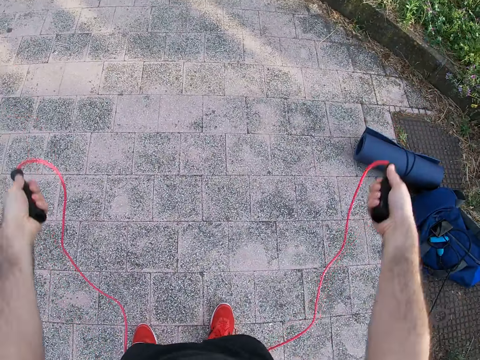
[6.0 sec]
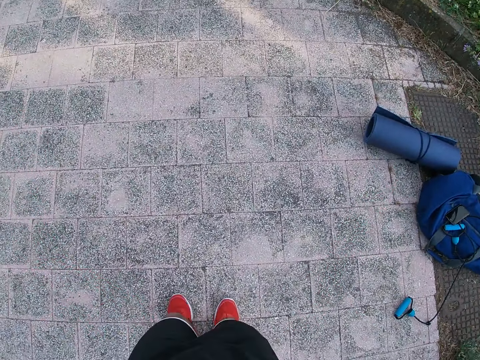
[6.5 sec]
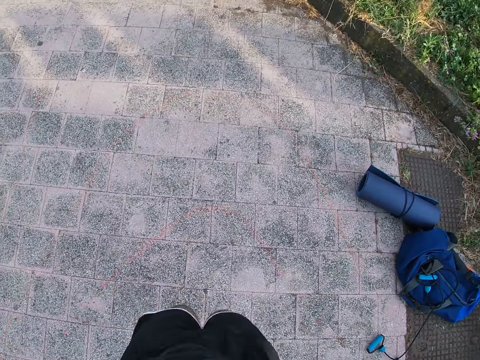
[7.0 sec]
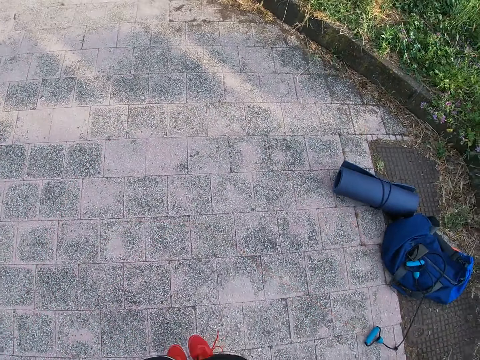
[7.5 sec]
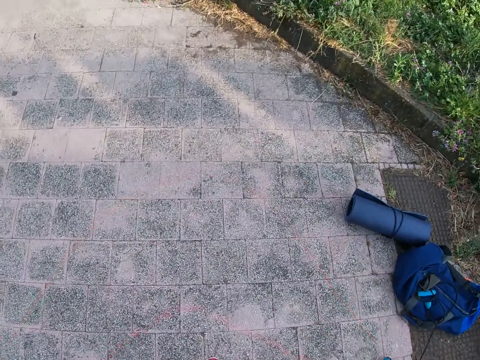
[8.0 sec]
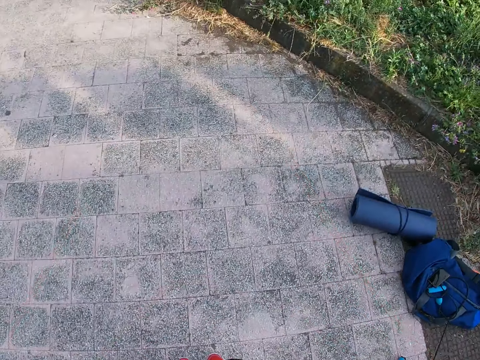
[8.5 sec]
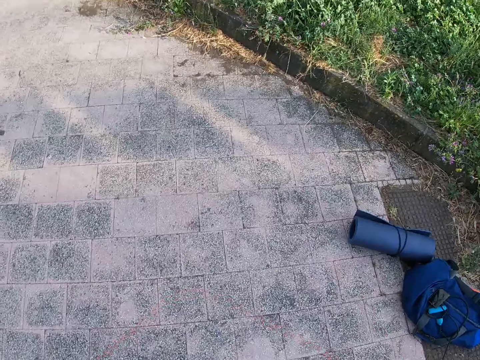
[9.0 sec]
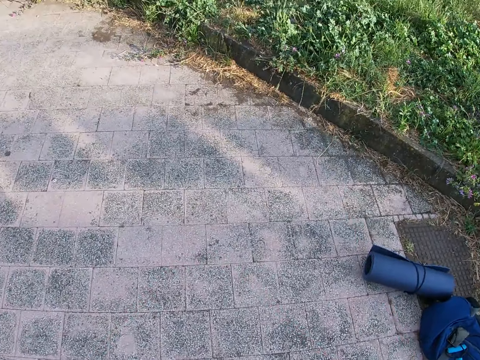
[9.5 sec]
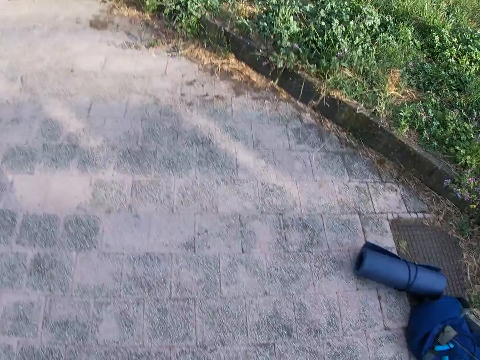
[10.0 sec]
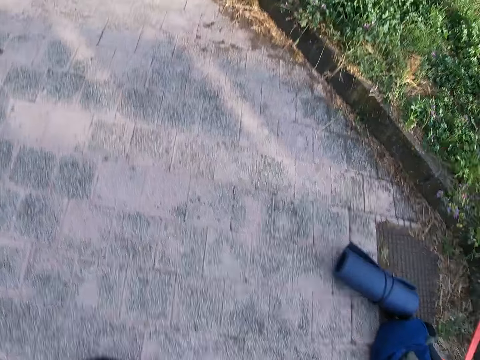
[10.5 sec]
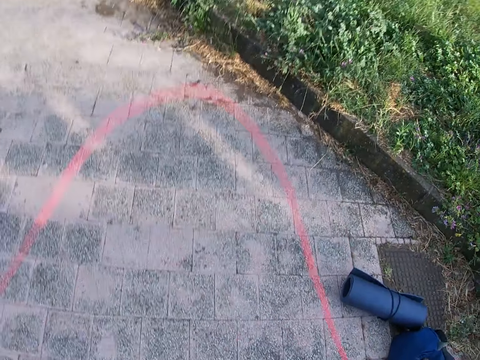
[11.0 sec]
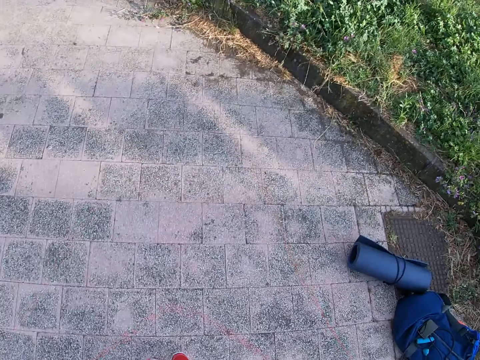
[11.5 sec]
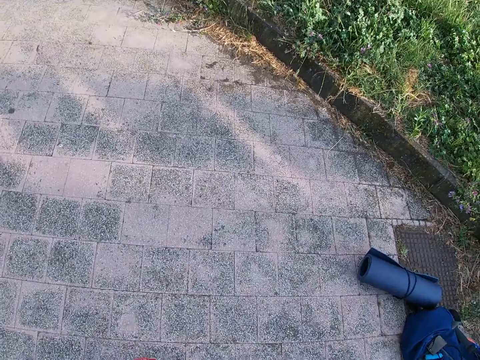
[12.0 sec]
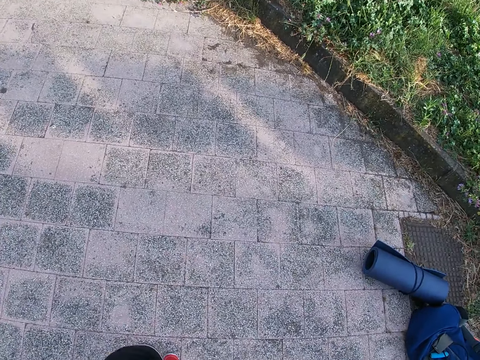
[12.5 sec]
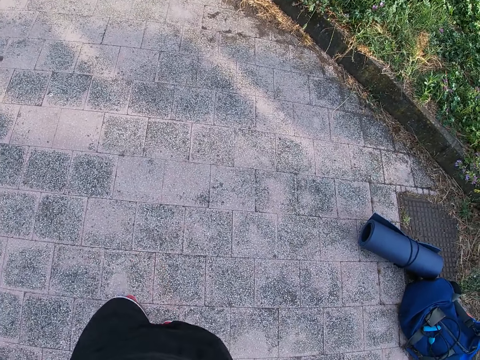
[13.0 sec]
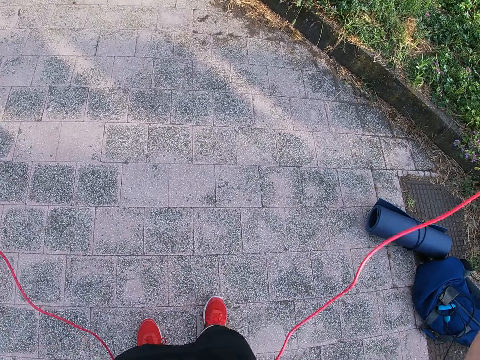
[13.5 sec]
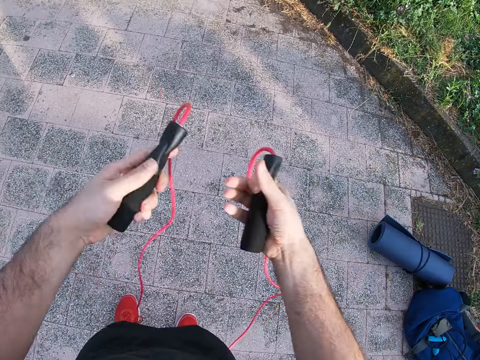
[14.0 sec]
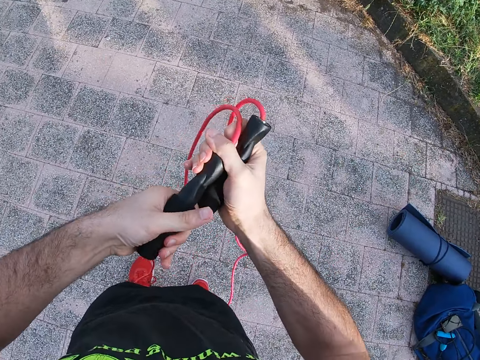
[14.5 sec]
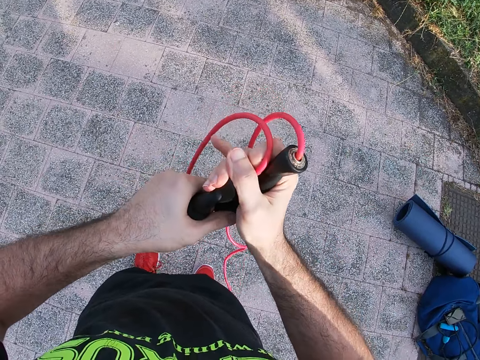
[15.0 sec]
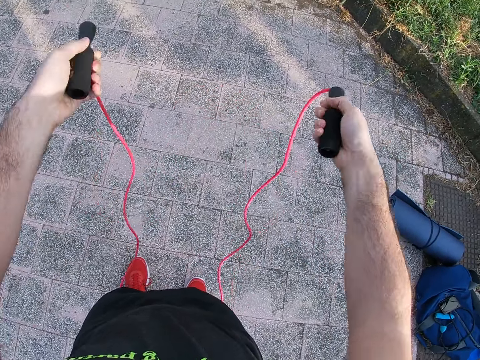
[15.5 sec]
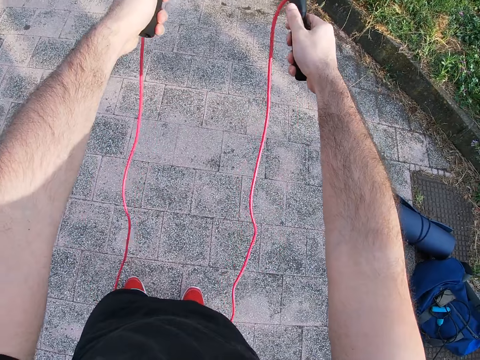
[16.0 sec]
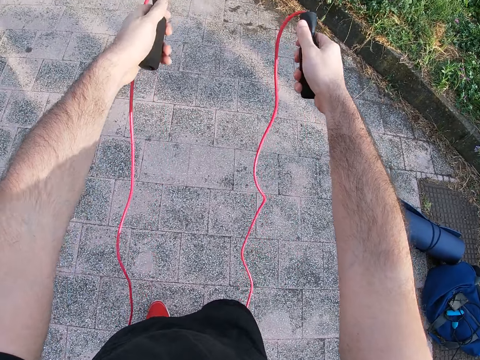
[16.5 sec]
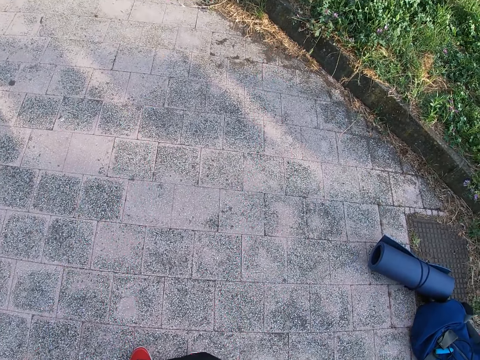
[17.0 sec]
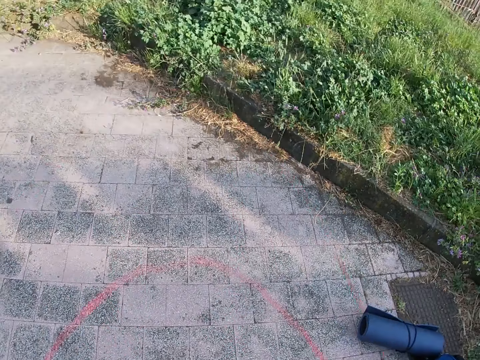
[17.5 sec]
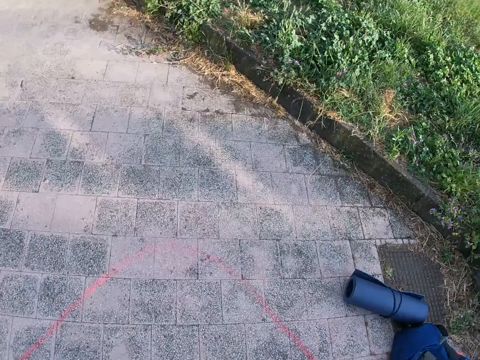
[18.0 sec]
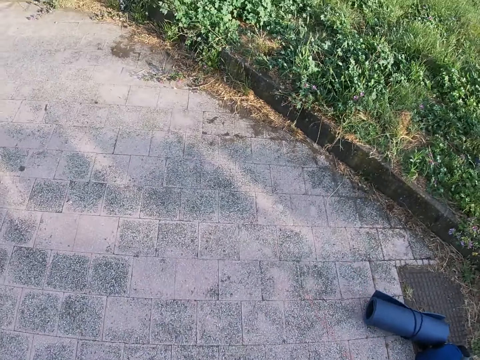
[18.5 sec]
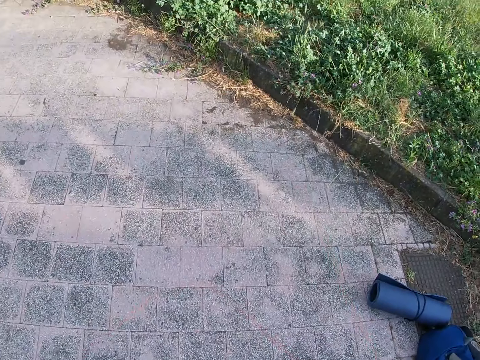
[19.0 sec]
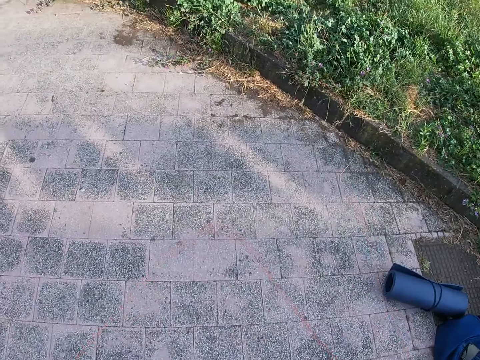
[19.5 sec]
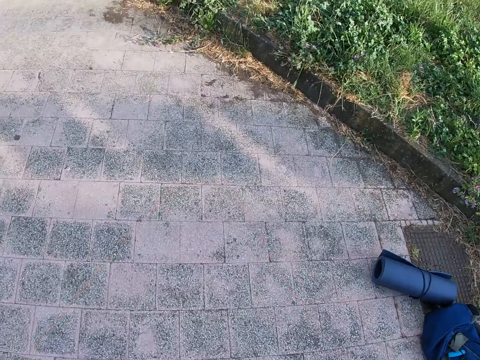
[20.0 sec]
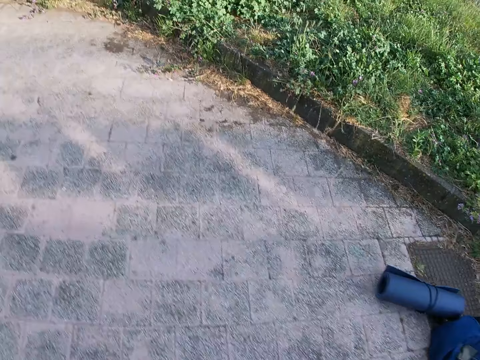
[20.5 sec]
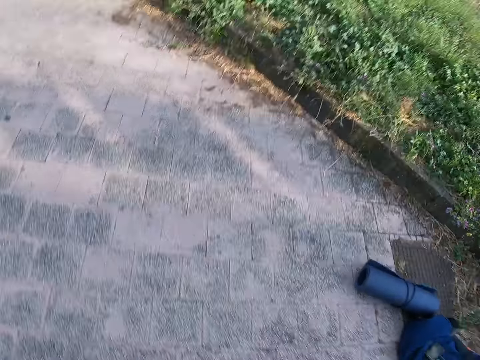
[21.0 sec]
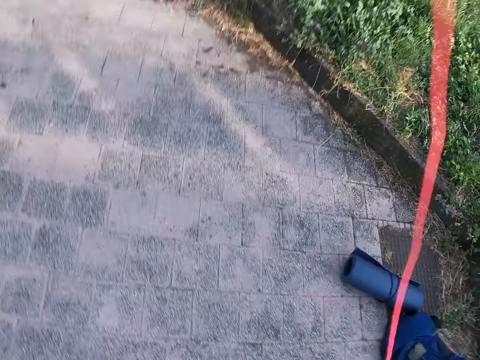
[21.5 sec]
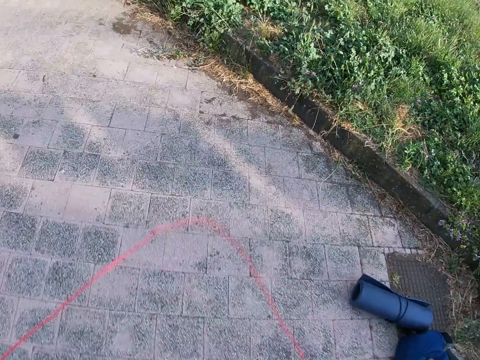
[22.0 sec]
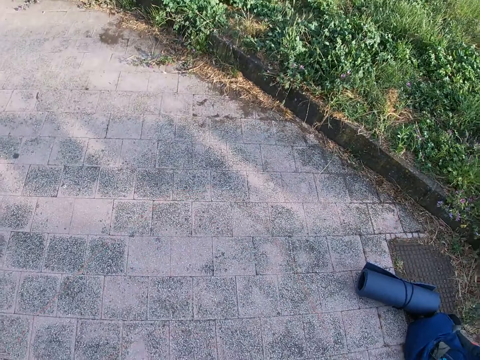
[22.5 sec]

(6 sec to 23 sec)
The camera wearer jumps continuously with the skipping rope. He moves his left leg. He holds the skipping rope handles together in both hands. He holds one skipping rope handle in each hand. He stretches out his hands. He jumps continuously with the skipping rope.

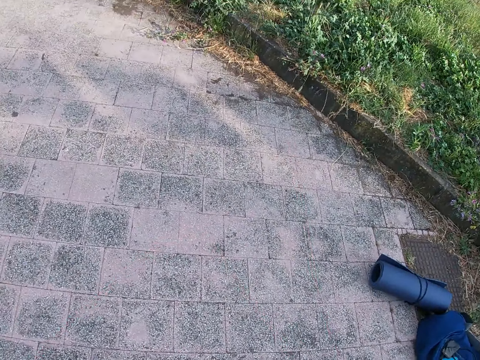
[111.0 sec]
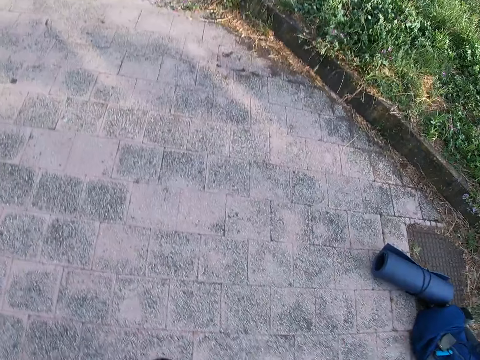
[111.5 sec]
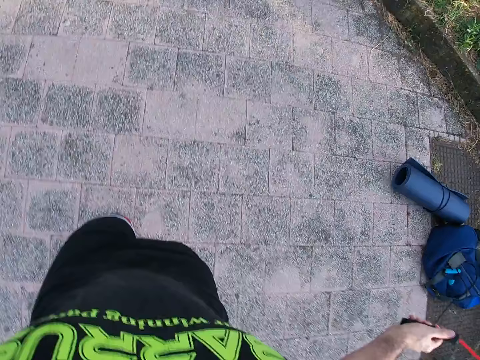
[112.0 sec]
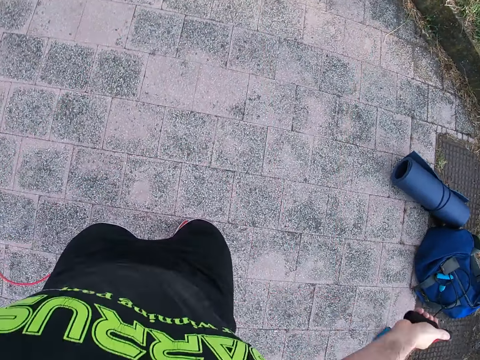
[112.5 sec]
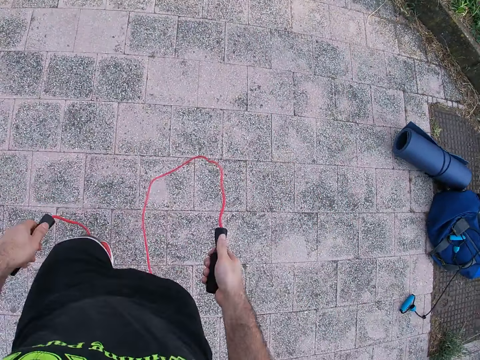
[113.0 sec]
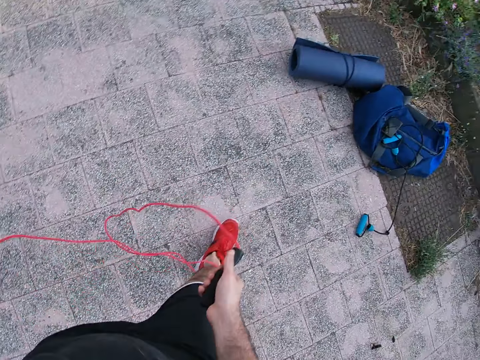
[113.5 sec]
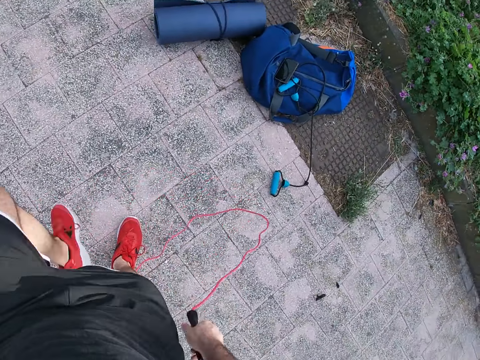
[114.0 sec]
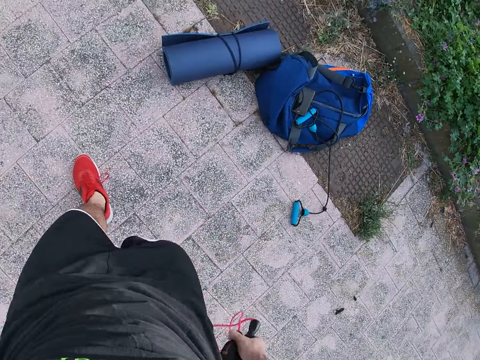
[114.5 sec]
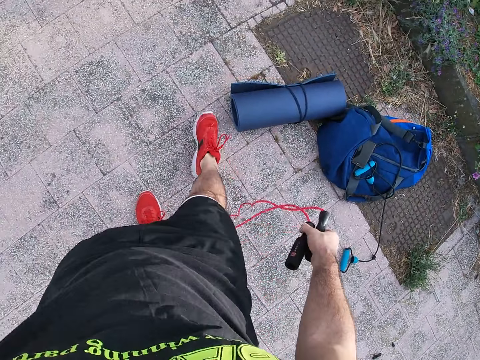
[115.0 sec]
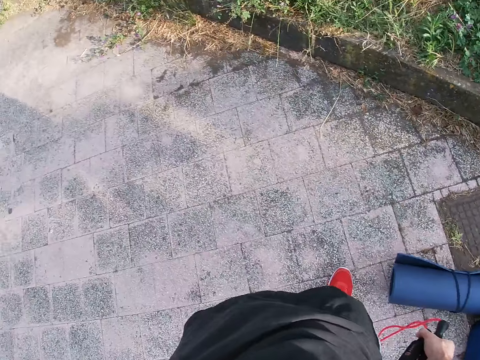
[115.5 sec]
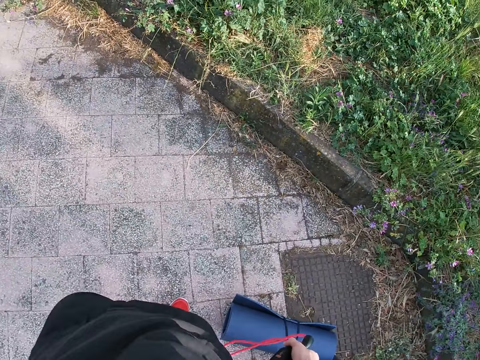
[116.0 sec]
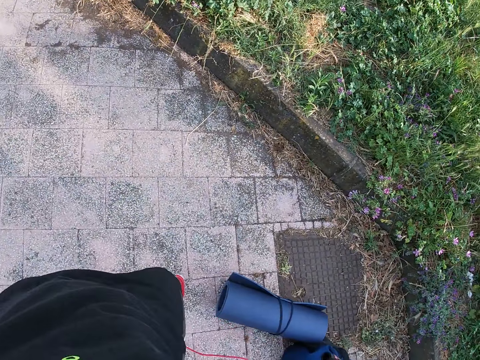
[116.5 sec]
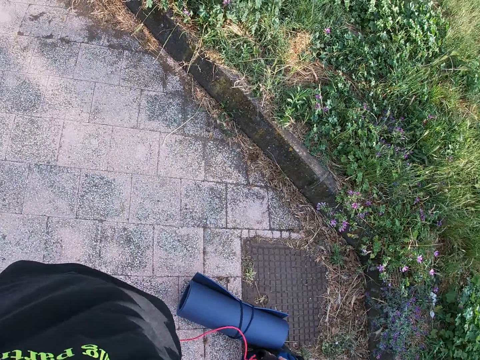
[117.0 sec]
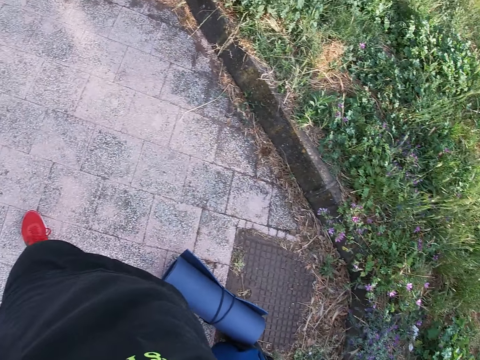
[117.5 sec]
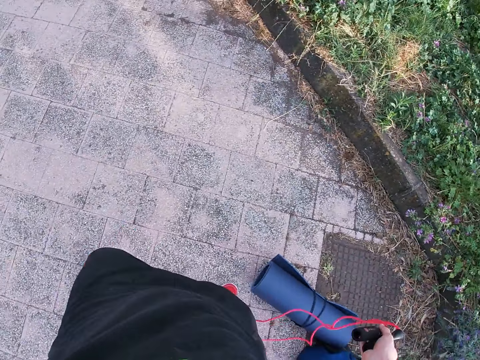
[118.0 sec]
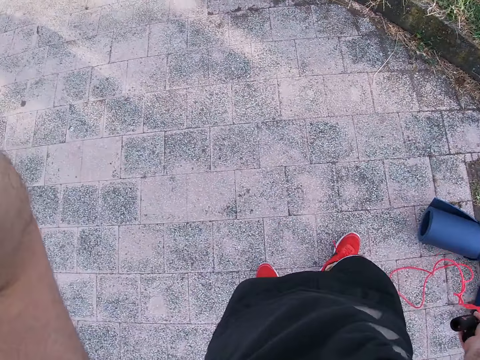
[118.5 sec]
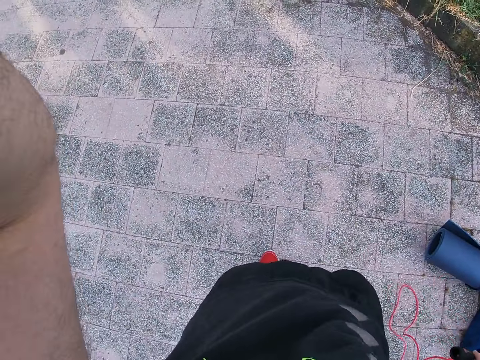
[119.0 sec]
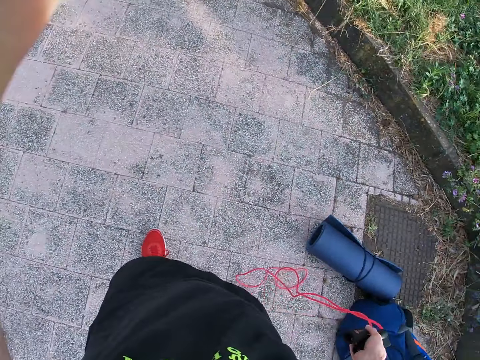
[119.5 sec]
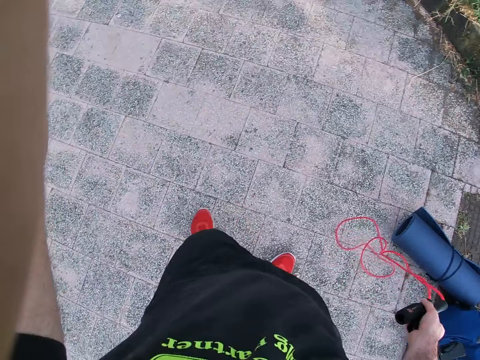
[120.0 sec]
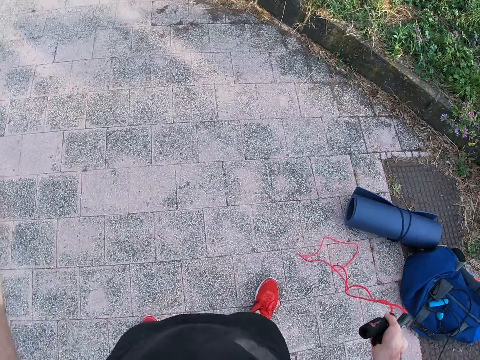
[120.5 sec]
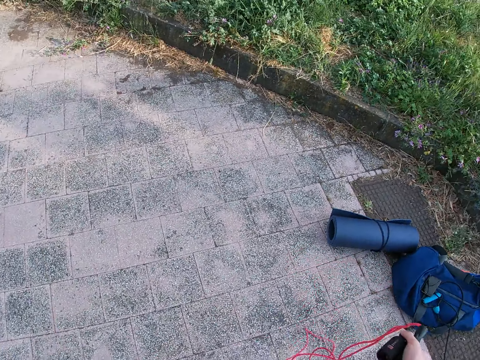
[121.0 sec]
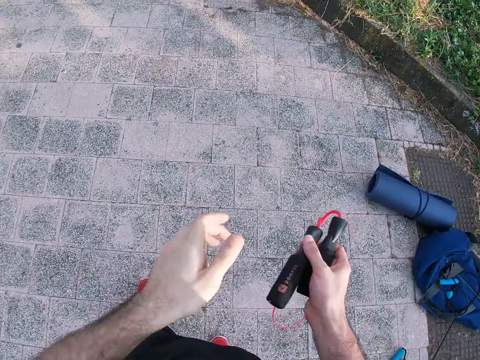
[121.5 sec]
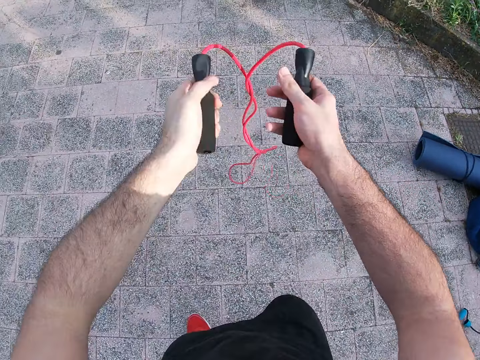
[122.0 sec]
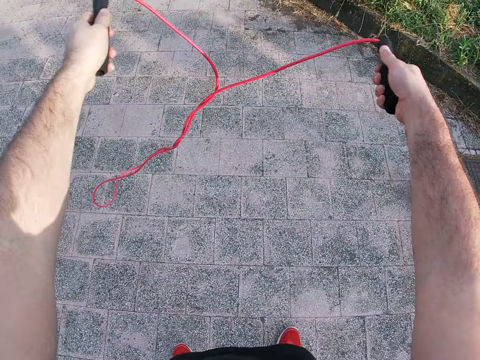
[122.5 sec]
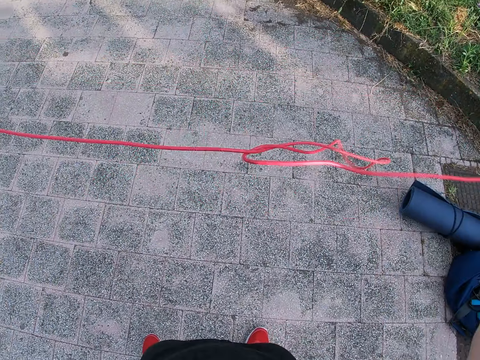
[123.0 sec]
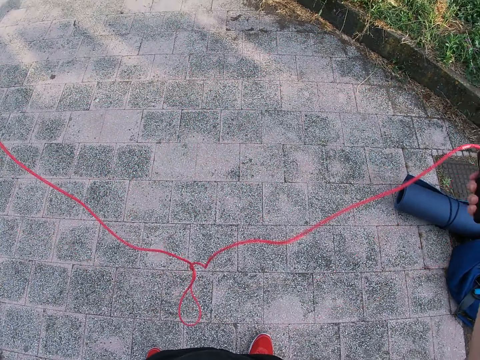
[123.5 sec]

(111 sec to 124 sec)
The camera wearer walks around the pavement. He holds the skipping rope handles in his right hand. He touches the camera with his left hand. He adjusts the camera. He holds one skipping rope handle in each hand. He separates the skipping rope in both hands. He adjusts the skipping rope.
